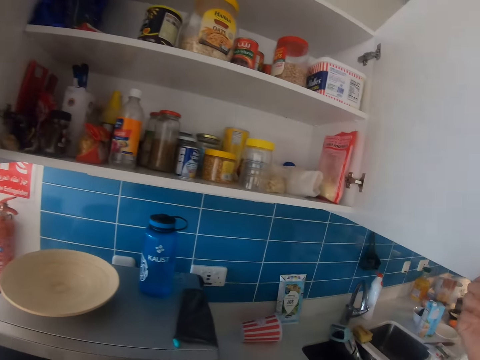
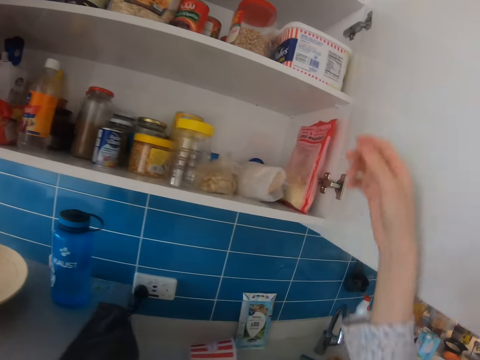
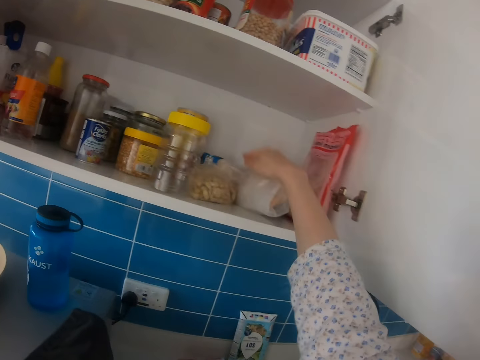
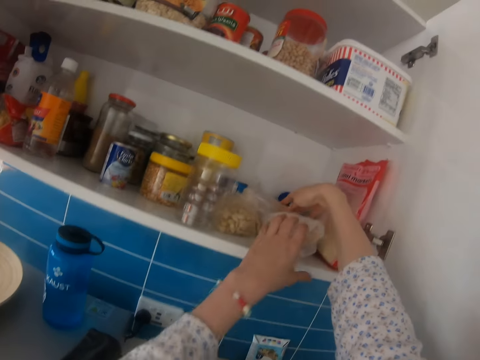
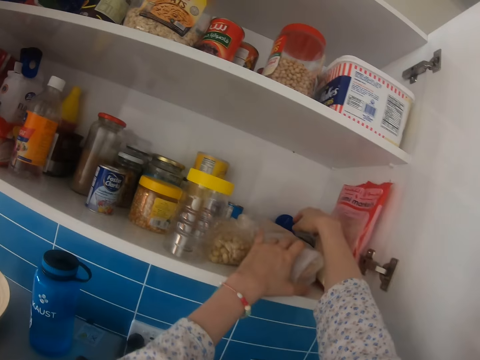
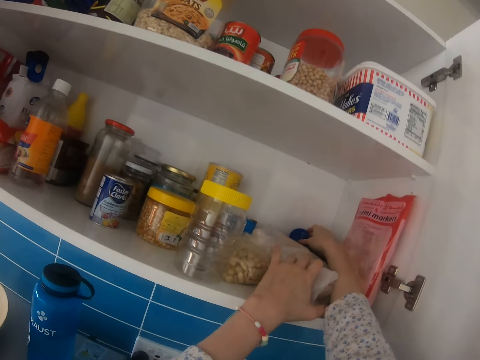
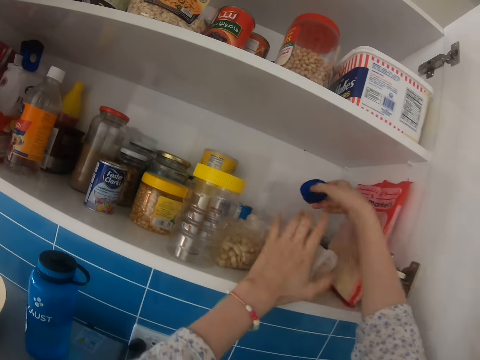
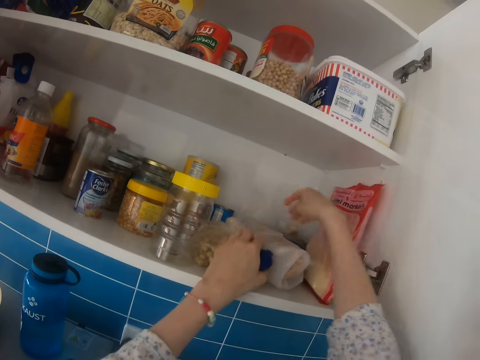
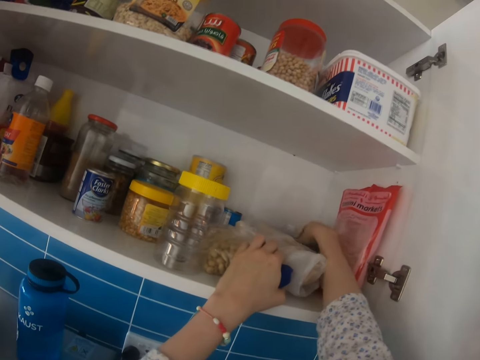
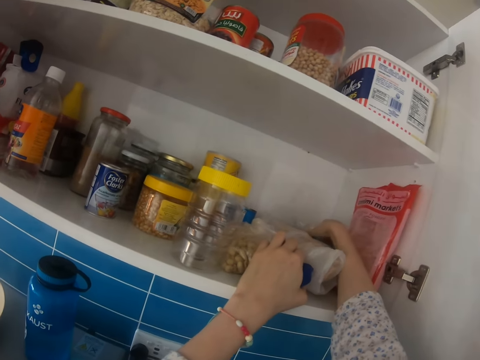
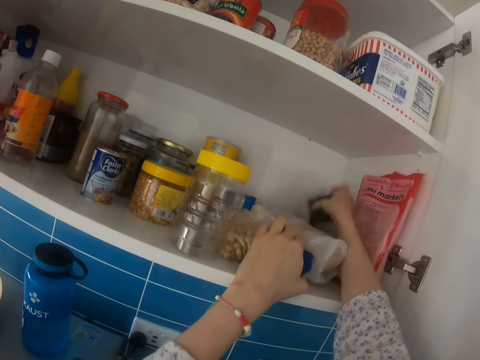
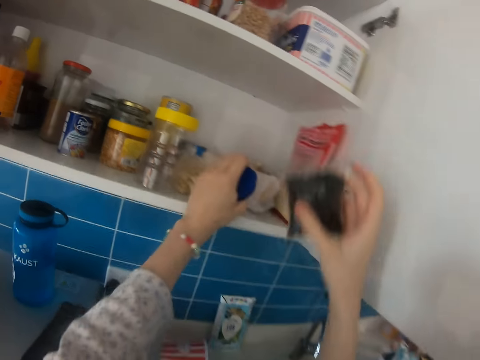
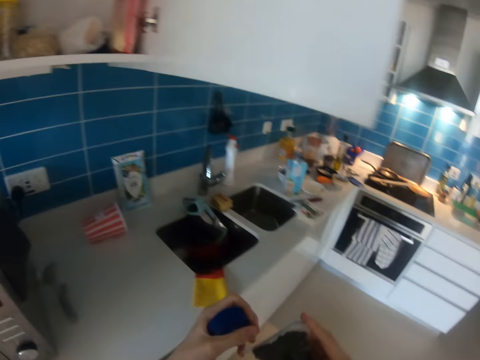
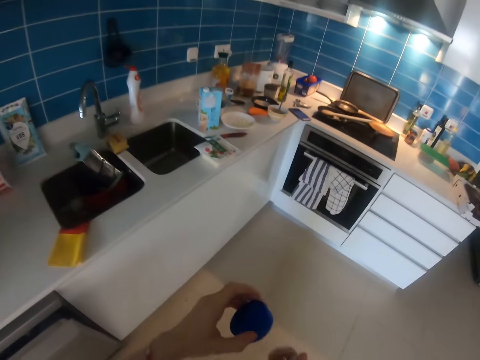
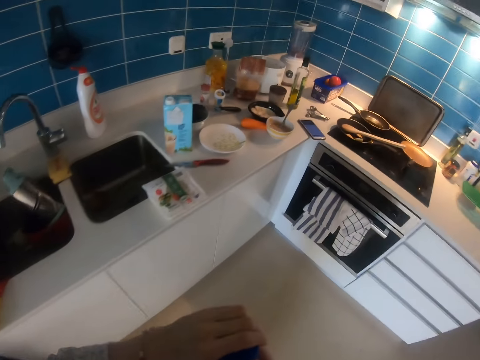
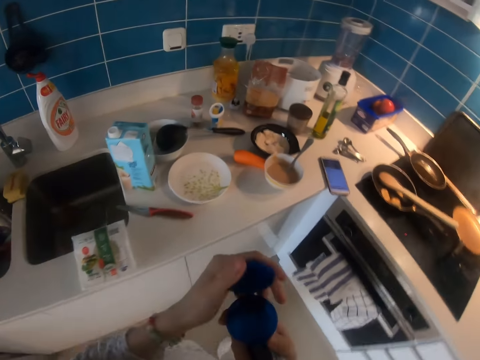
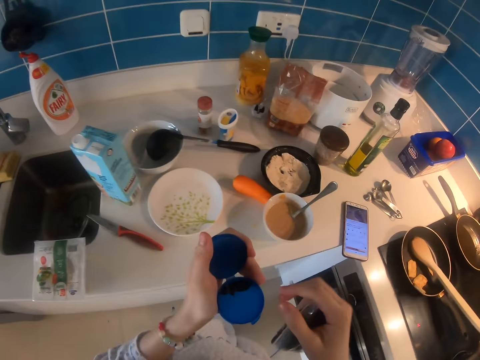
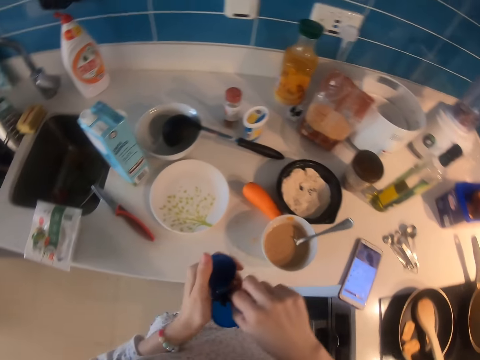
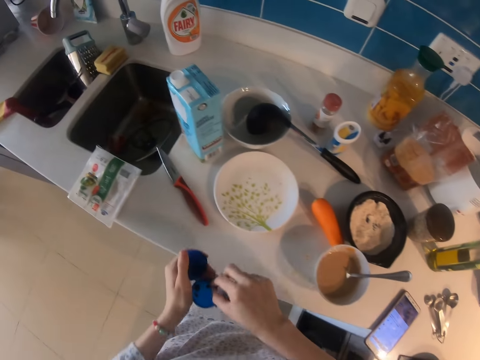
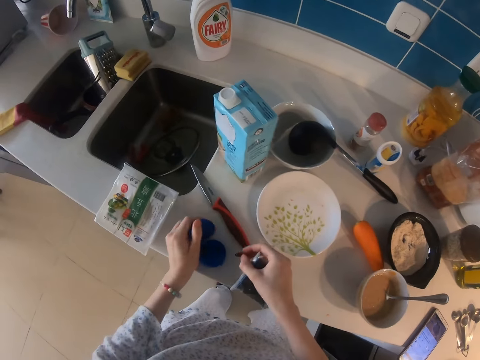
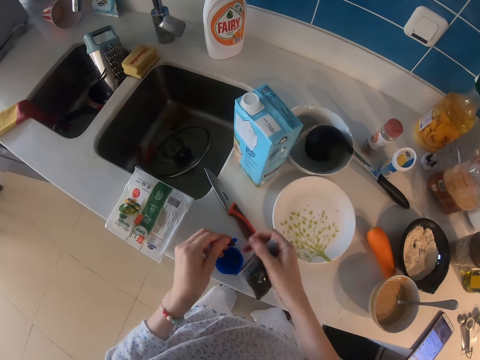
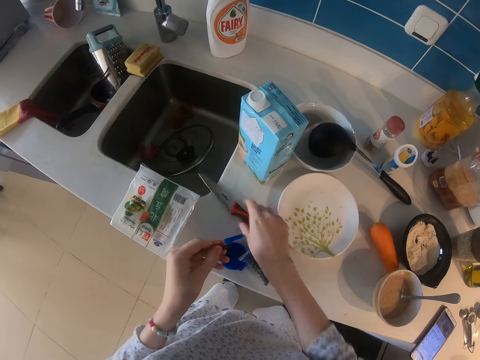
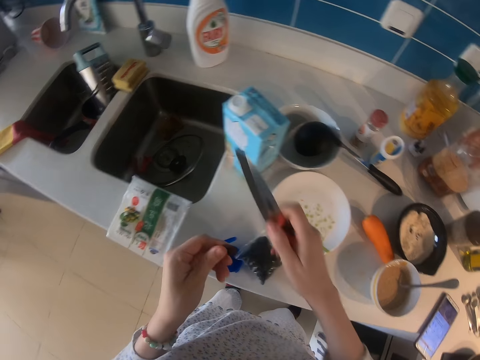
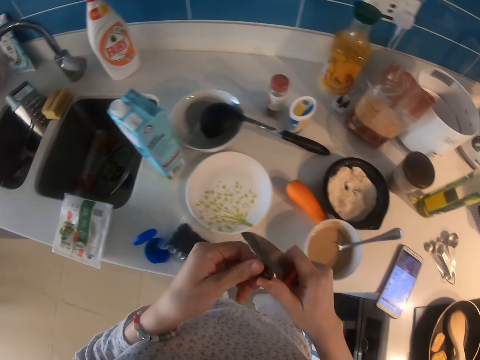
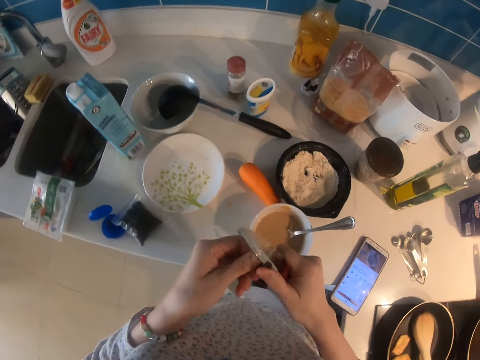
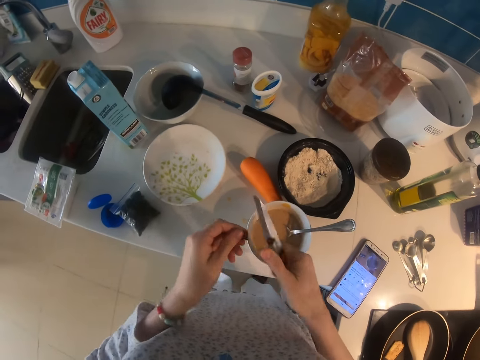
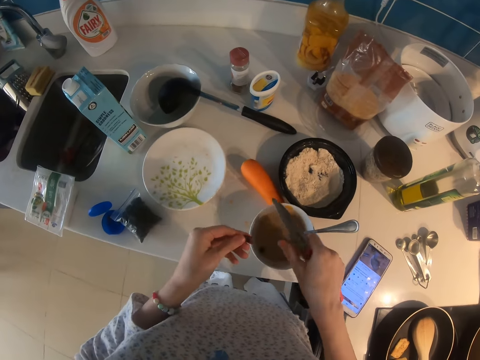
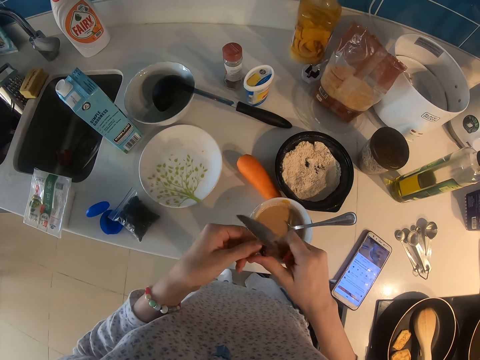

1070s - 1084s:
The camera wearer opens a cupboard. They pick up a plastic. They pick up a sachet. They walk. They open a container. They pick up a clove. They put the container on the kitchen worktop. They put the sachet on the kitchen worktop. They pick up a knife. They cut the clove with the knife.

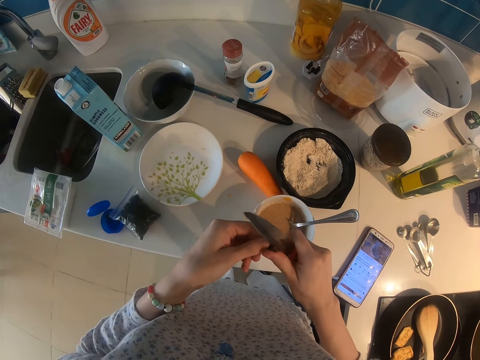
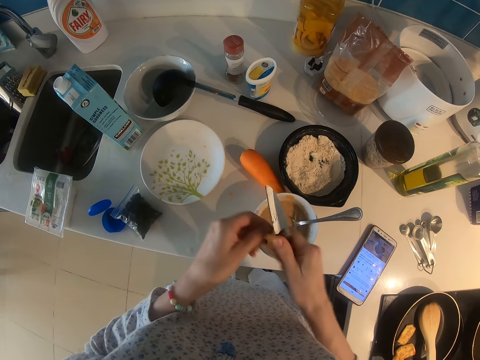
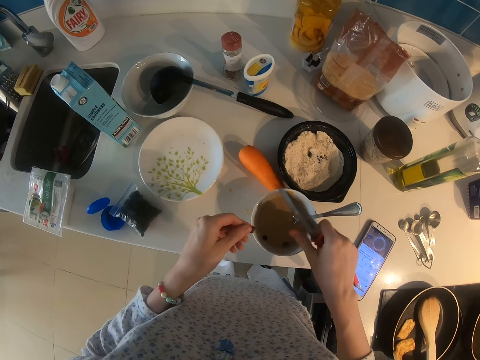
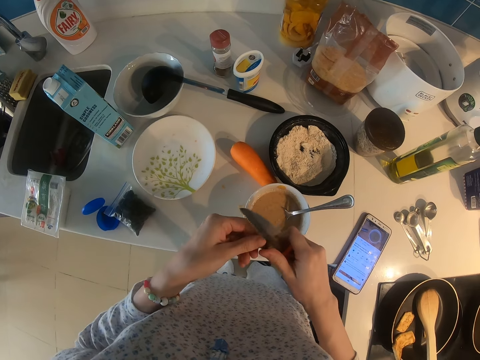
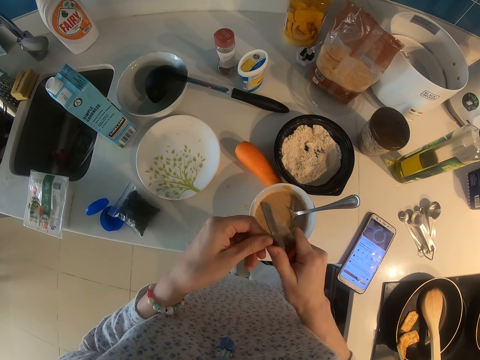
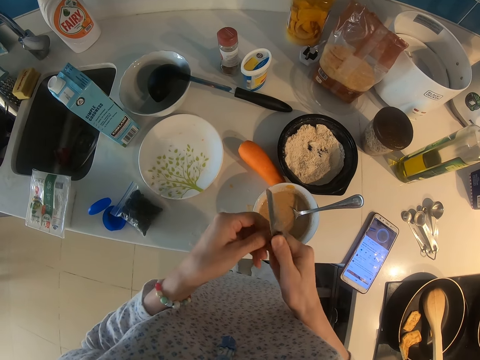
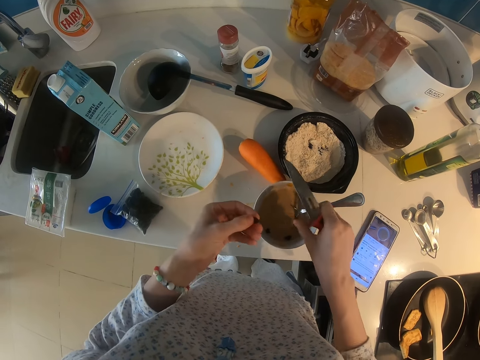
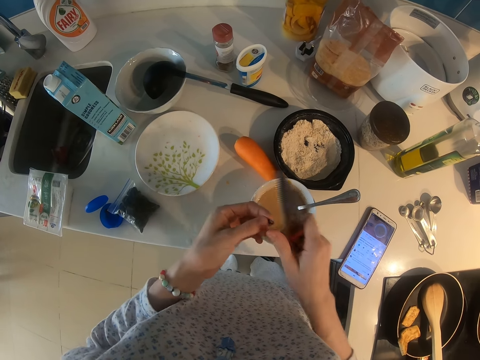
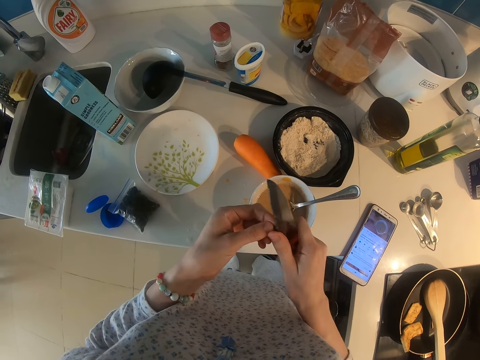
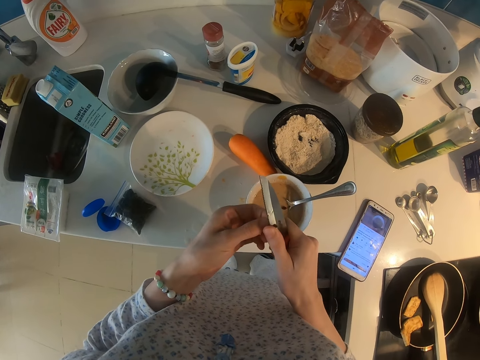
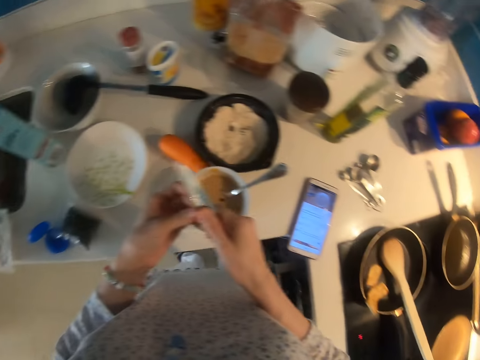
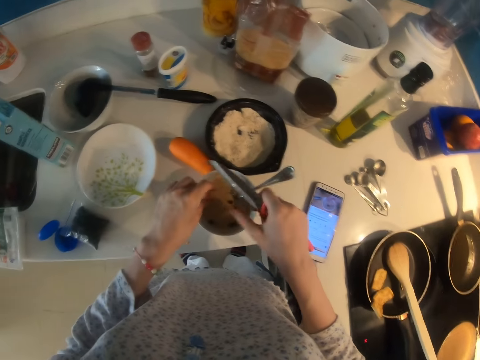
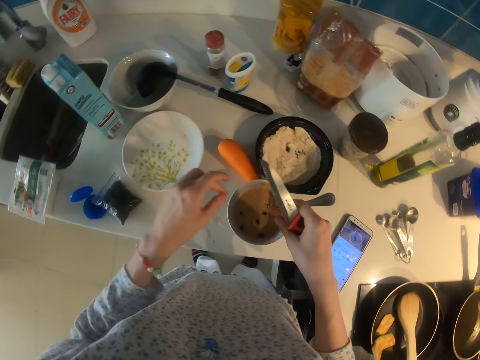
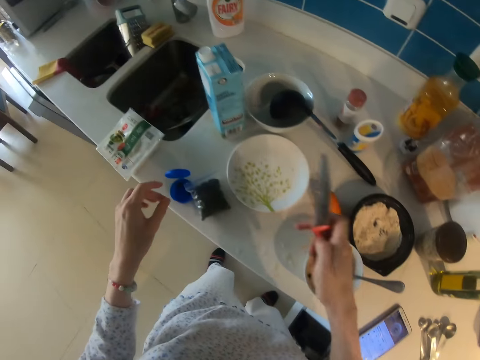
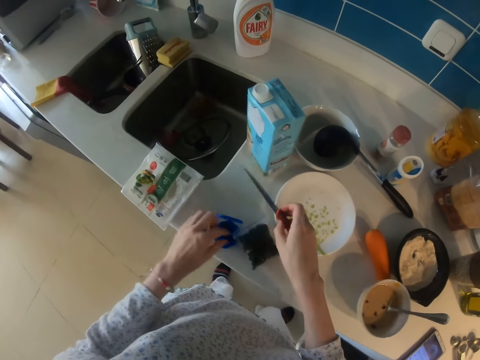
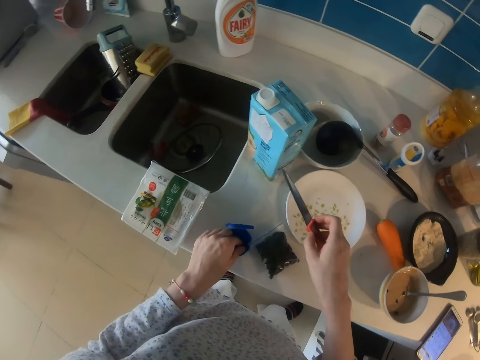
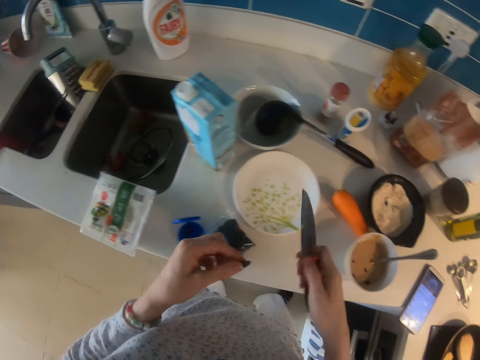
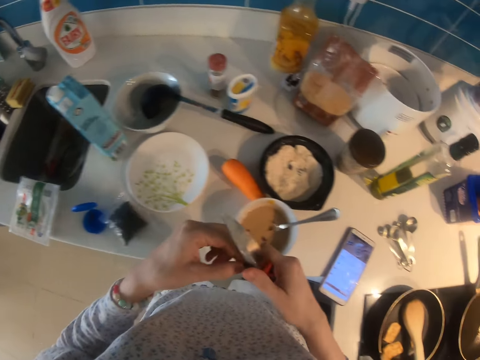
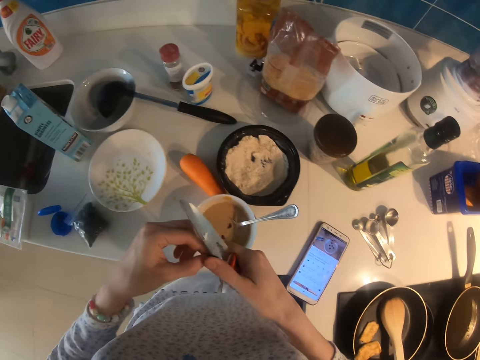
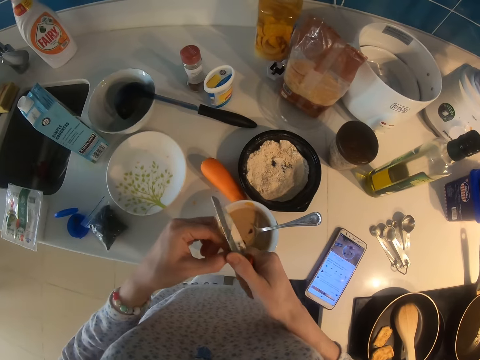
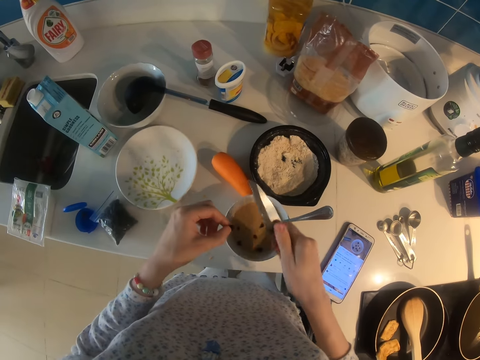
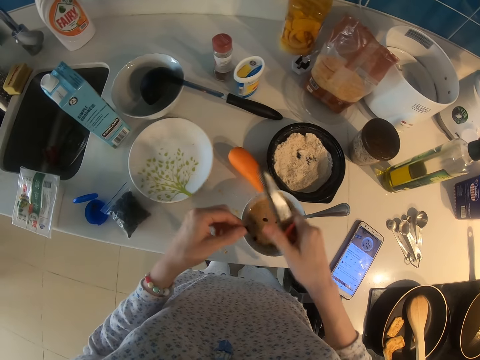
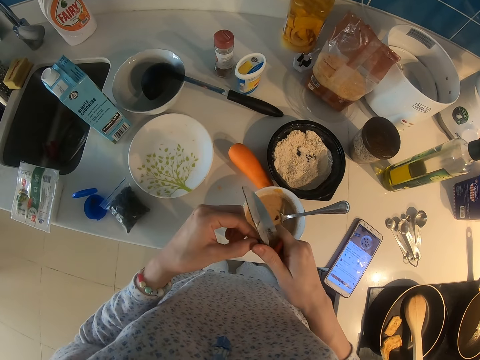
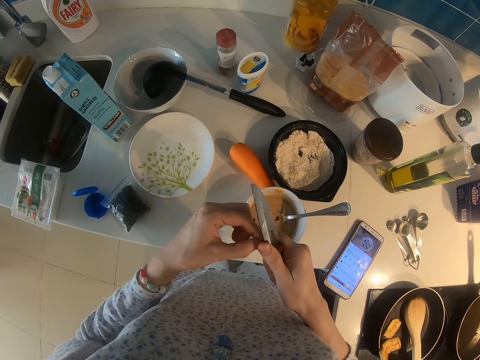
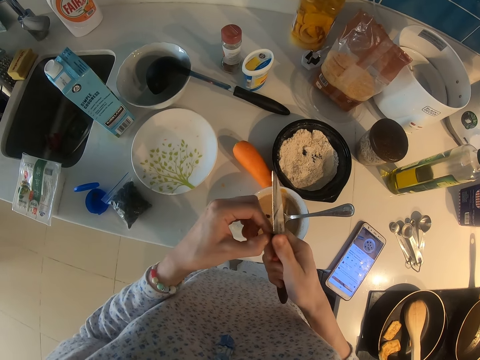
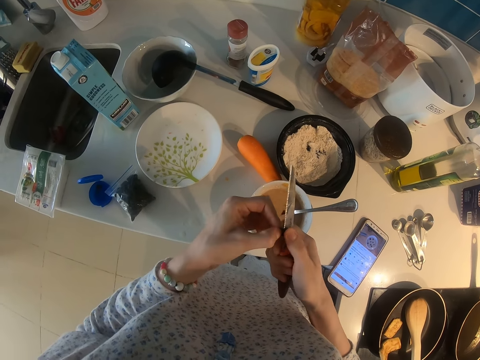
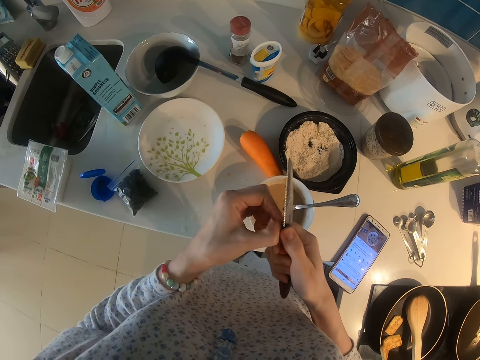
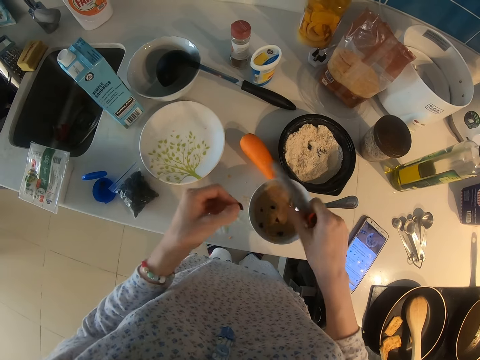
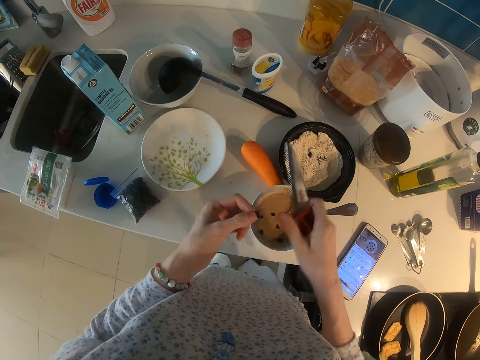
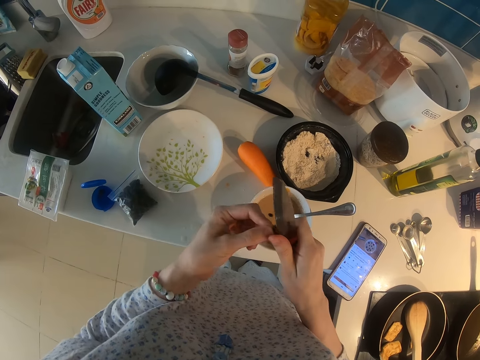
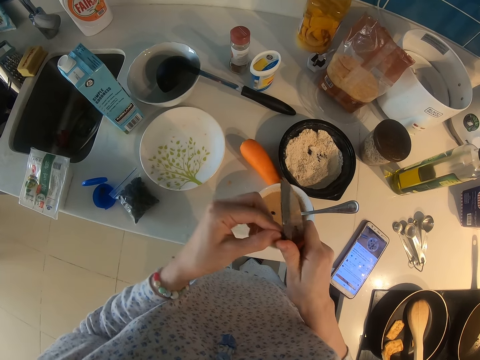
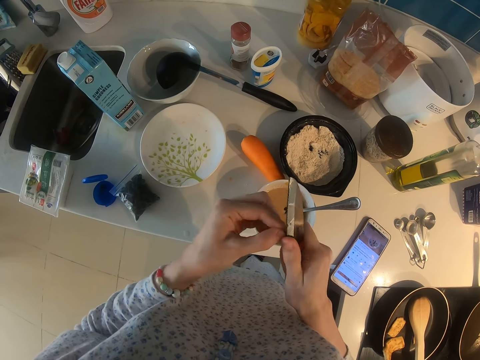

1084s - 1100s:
The camera wearer cuts the clove with the knife. They cut the clove with the knife again. They pick up the clove. They cut the clove with the knife. They put something in the cup. They cut something.
